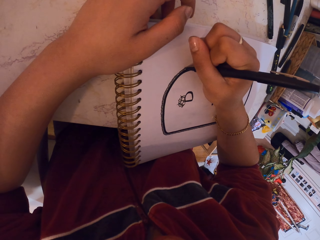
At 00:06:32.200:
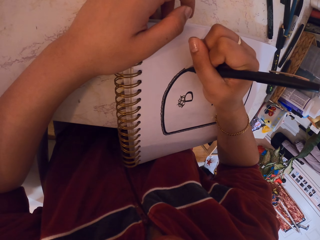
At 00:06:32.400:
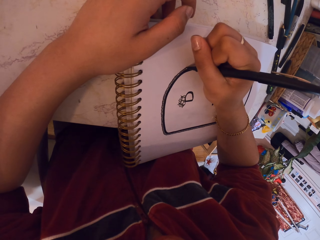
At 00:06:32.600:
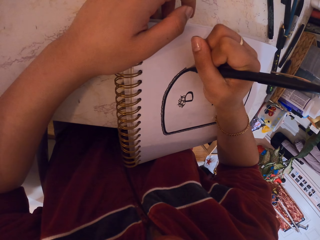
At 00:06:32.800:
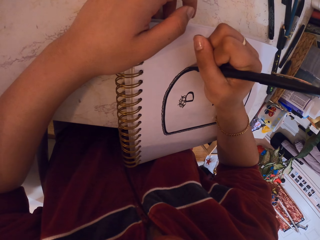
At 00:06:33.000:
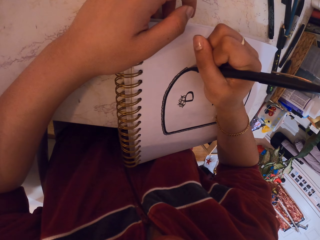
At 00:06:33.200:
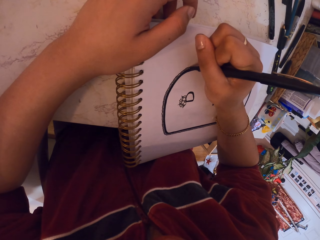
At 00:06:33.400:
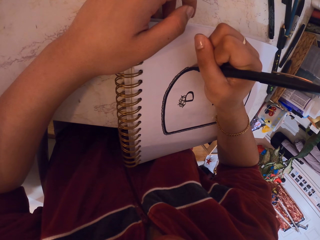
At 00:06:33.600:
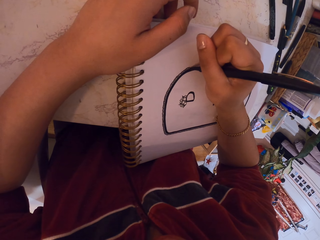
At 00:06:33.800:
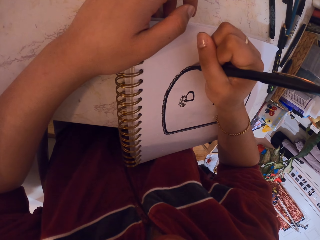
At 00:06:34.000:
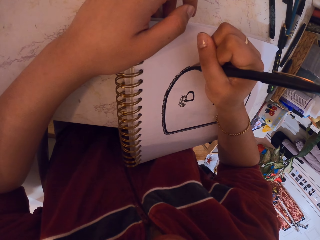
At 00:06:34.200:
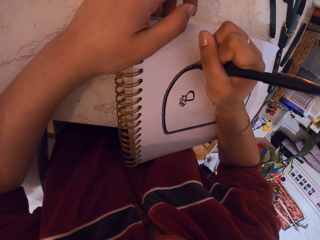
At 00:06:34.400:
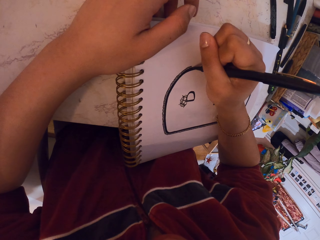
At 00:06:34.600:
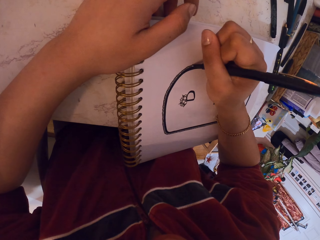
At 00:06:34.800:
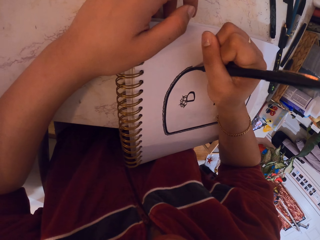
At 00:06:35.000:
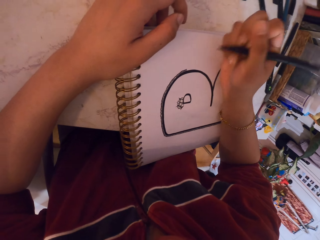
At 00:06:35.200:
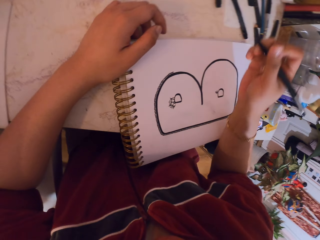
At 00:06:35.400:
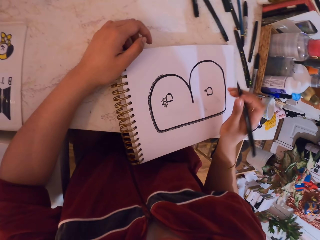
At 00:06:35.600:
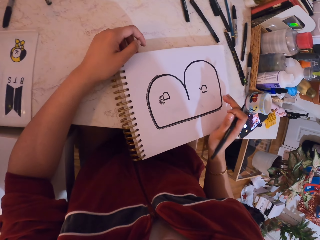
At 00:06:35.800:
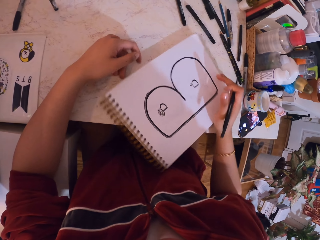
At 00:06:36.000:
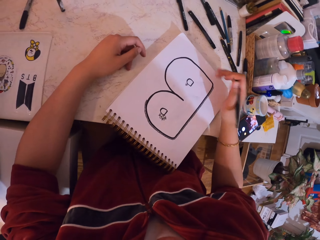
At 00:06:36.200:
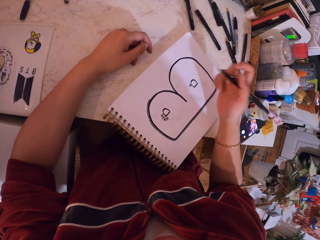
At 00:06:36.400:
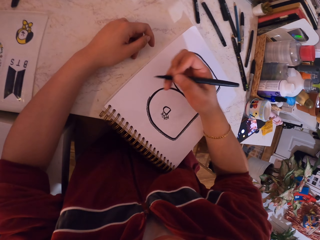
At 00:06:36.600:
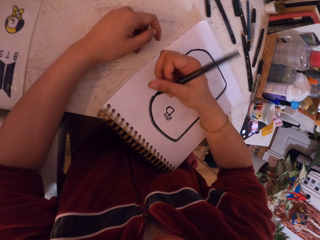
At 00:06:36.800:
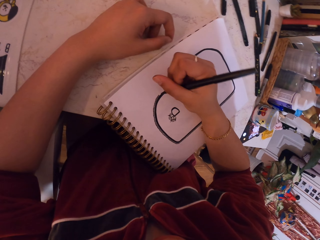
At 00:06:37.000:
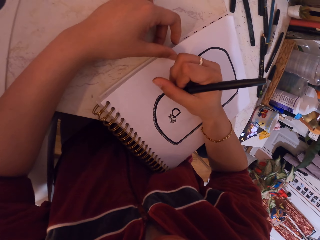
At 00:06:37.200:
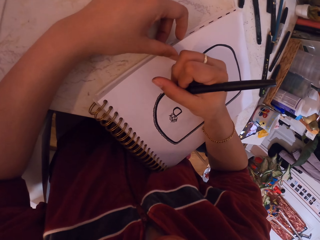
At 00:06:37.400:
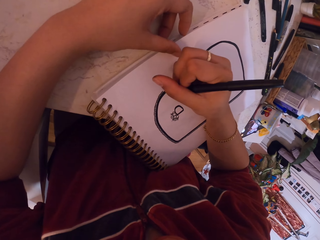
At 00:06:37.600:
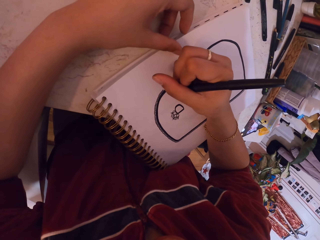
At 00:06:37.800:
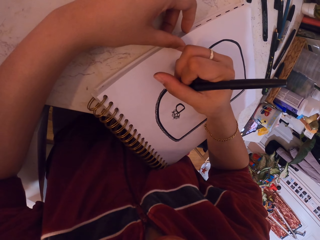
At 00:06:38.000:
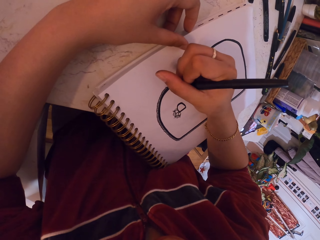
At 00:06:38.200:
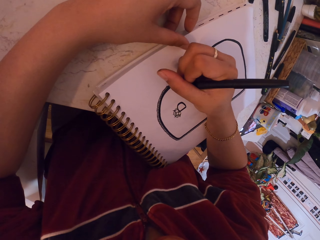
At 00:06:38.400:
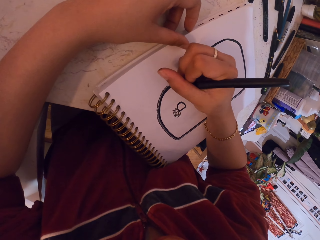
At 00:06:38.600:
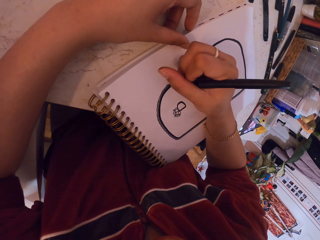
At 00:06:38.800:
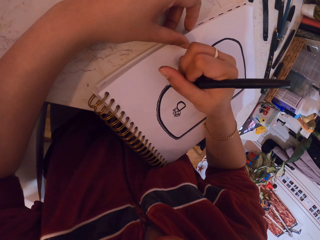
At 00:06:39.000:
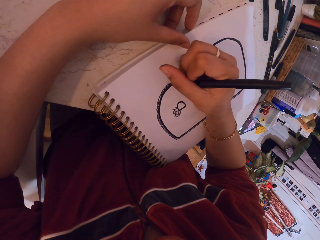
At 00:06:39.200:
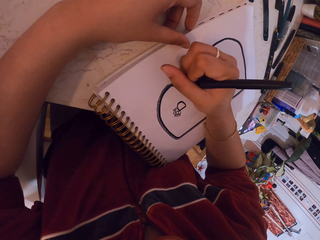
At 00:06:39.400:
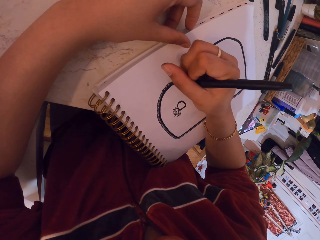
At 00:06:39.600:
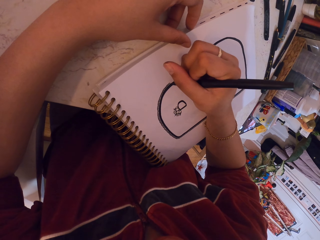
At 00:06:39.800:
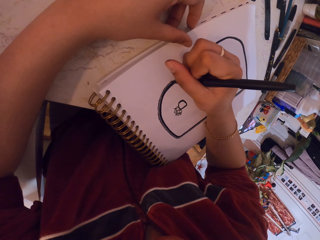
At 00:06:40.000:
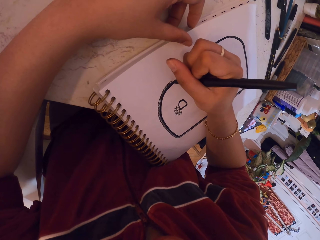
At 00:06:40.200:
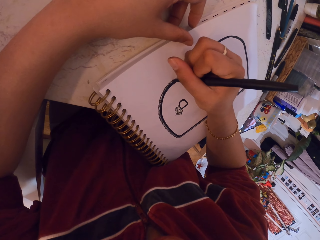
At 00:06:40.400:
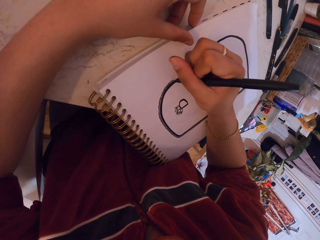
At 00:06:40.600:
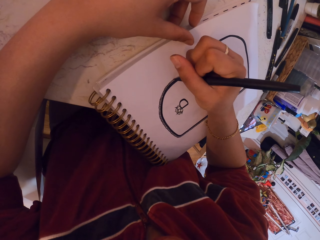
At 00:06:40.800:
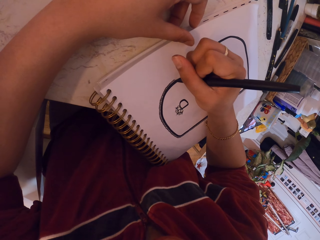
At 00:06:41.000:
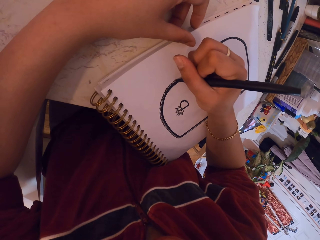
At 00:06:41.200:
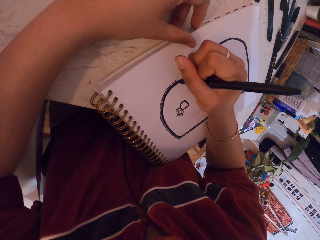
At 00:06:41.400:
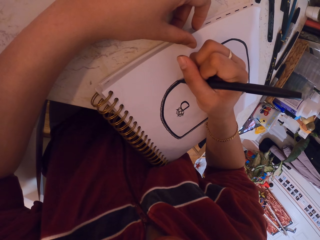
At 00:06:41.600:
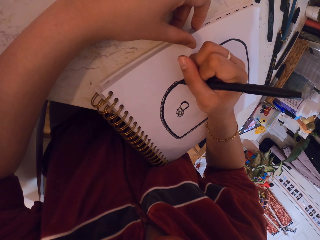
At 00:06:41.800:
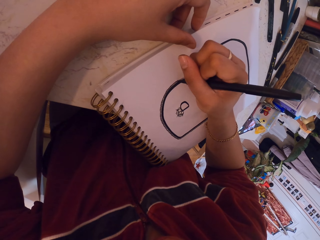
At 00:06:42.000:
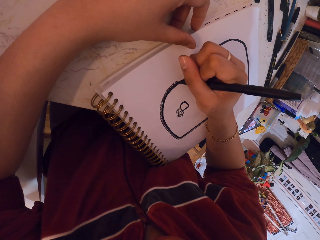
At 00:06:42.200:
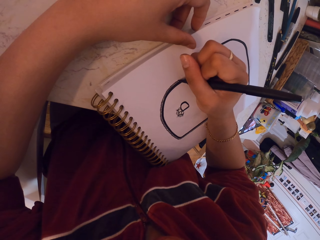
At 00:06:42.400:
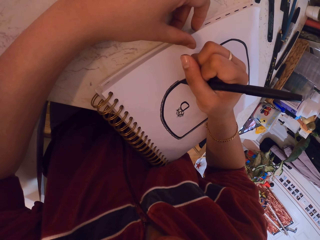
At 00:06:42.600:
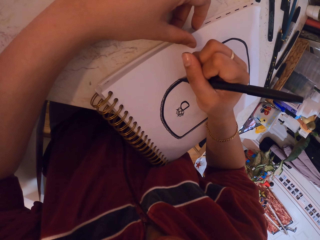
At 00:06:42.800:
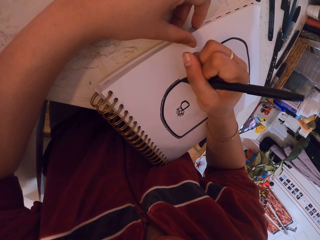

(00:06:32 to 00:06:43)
The camera wearer moves the book. They draw with the pen.

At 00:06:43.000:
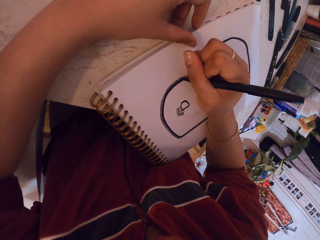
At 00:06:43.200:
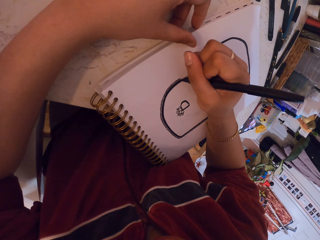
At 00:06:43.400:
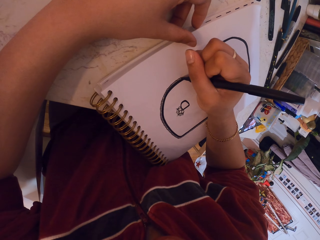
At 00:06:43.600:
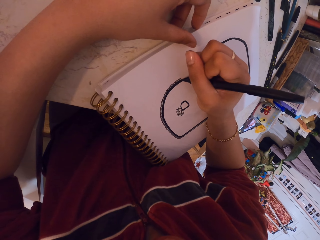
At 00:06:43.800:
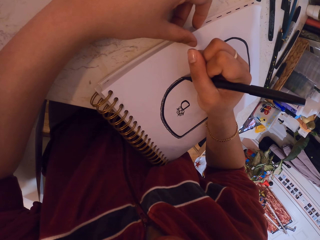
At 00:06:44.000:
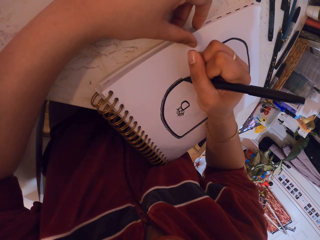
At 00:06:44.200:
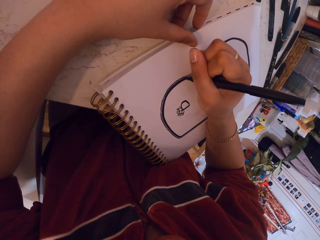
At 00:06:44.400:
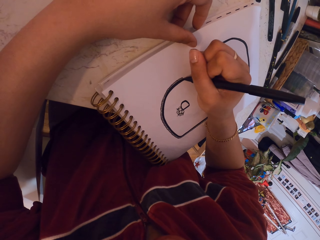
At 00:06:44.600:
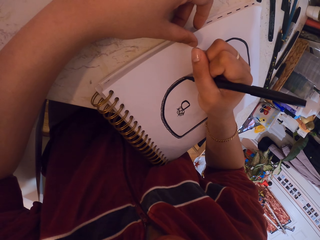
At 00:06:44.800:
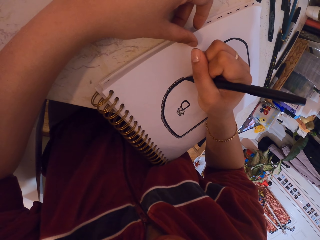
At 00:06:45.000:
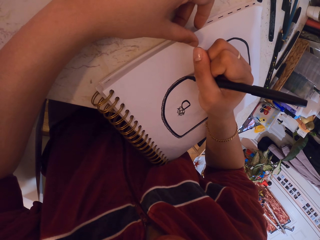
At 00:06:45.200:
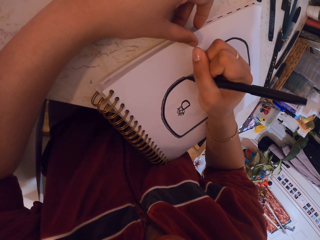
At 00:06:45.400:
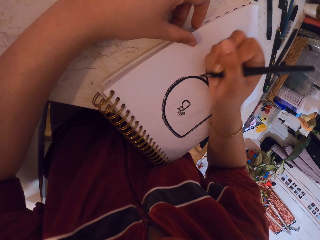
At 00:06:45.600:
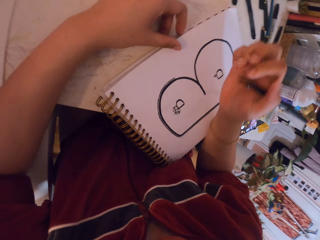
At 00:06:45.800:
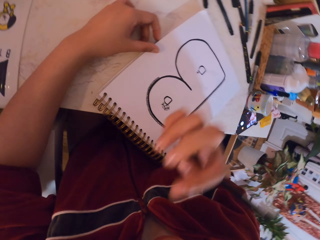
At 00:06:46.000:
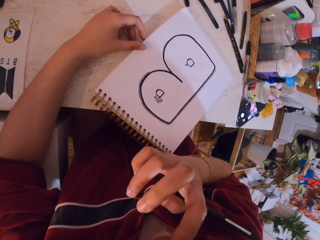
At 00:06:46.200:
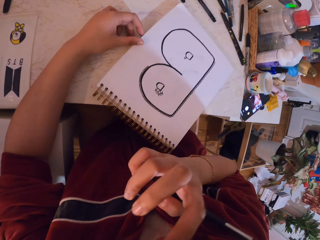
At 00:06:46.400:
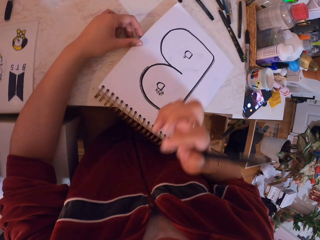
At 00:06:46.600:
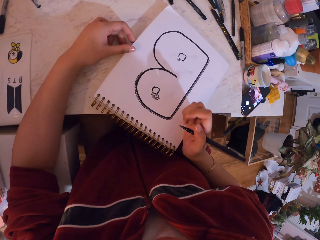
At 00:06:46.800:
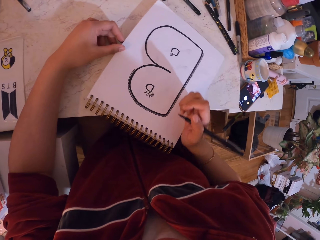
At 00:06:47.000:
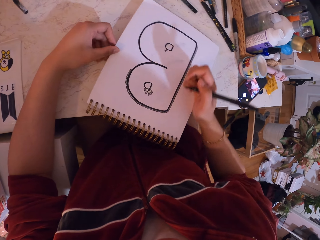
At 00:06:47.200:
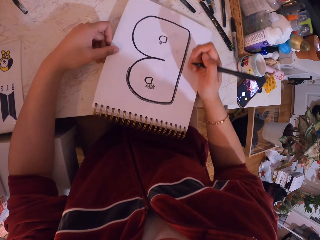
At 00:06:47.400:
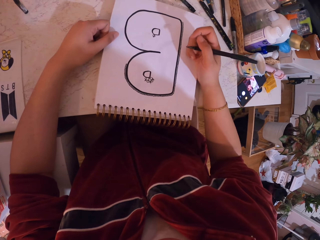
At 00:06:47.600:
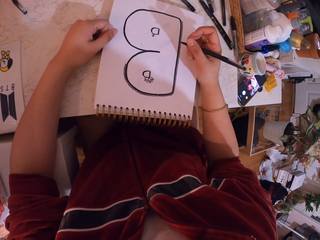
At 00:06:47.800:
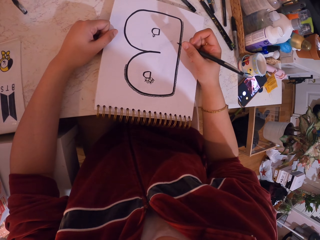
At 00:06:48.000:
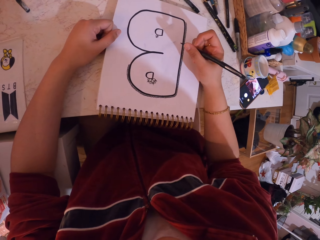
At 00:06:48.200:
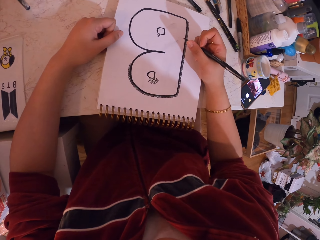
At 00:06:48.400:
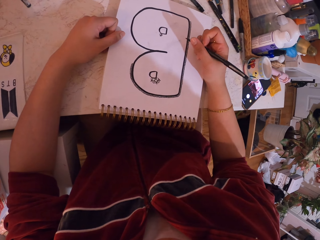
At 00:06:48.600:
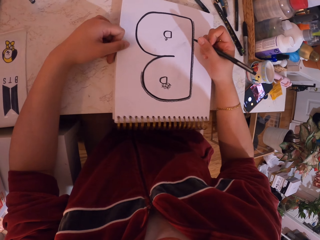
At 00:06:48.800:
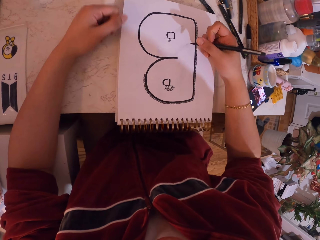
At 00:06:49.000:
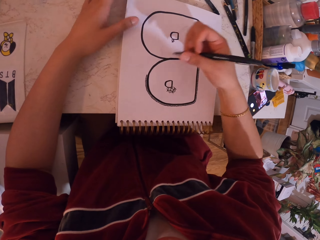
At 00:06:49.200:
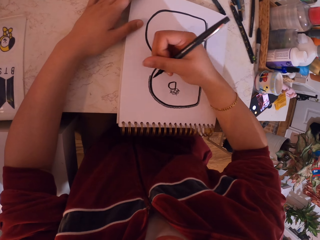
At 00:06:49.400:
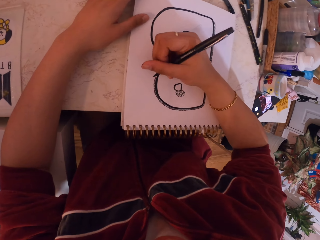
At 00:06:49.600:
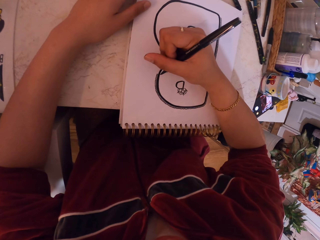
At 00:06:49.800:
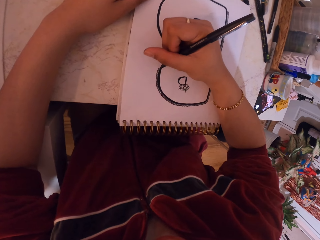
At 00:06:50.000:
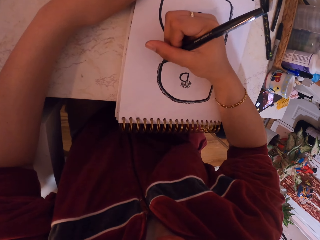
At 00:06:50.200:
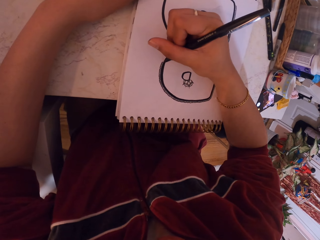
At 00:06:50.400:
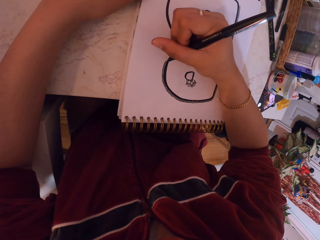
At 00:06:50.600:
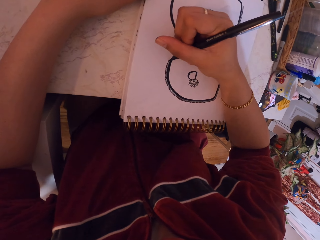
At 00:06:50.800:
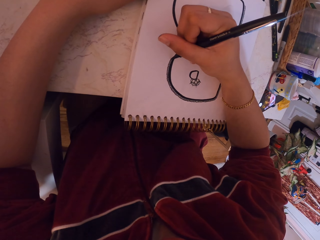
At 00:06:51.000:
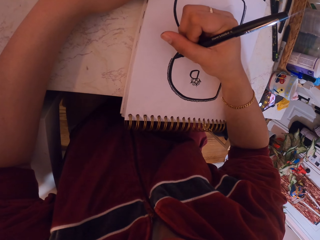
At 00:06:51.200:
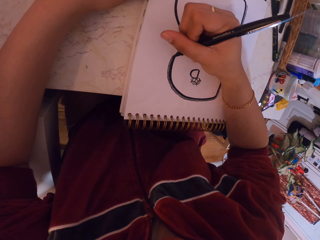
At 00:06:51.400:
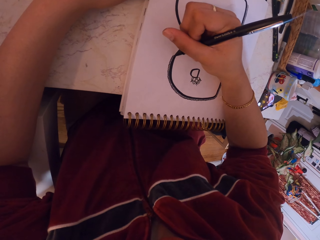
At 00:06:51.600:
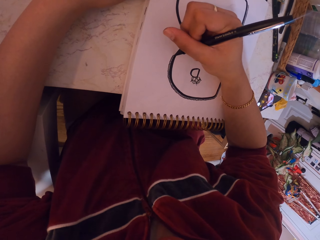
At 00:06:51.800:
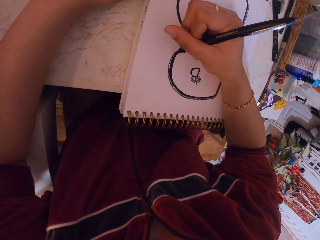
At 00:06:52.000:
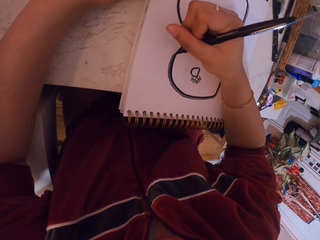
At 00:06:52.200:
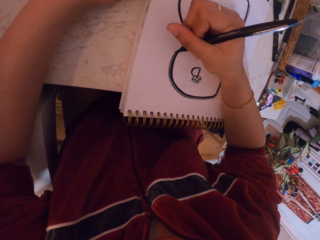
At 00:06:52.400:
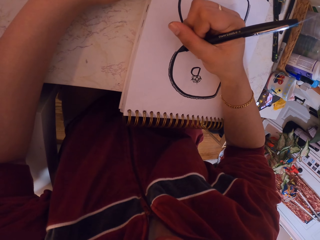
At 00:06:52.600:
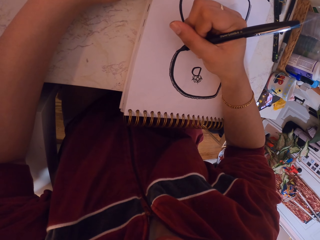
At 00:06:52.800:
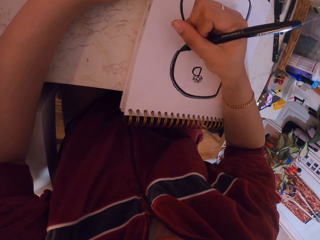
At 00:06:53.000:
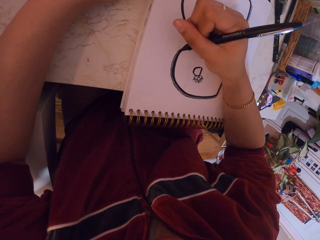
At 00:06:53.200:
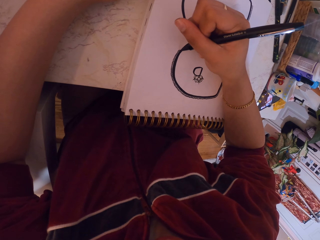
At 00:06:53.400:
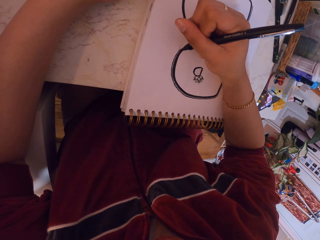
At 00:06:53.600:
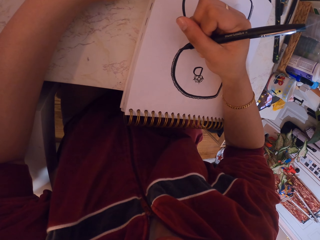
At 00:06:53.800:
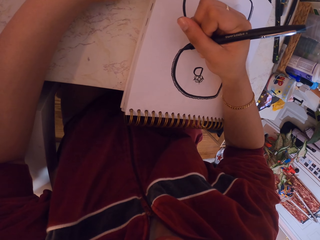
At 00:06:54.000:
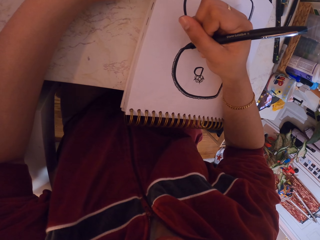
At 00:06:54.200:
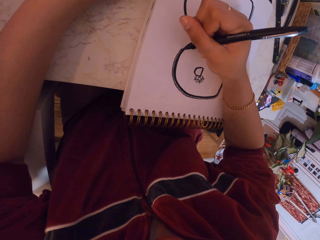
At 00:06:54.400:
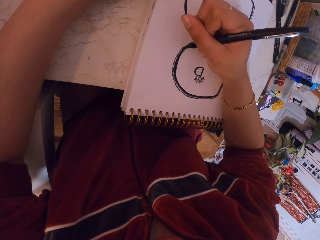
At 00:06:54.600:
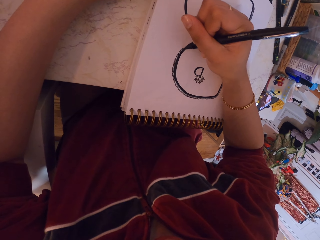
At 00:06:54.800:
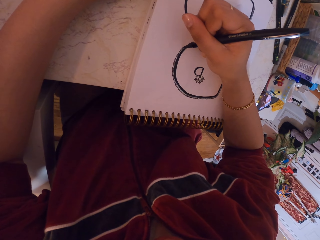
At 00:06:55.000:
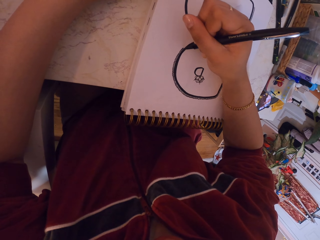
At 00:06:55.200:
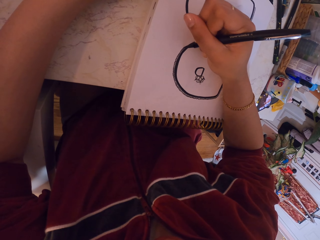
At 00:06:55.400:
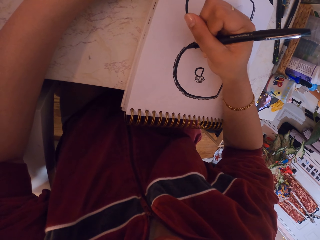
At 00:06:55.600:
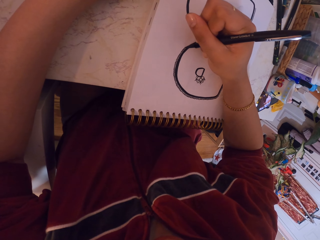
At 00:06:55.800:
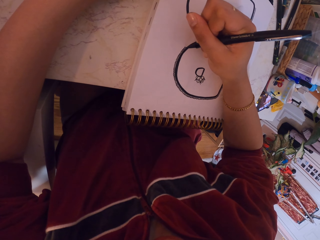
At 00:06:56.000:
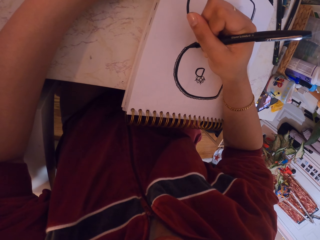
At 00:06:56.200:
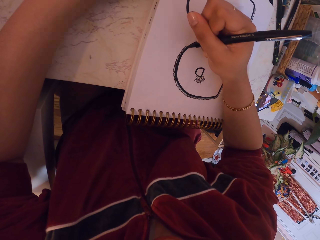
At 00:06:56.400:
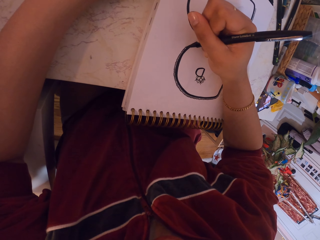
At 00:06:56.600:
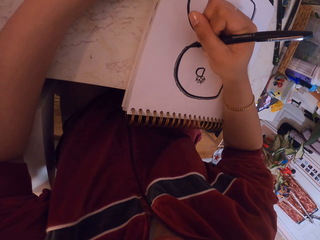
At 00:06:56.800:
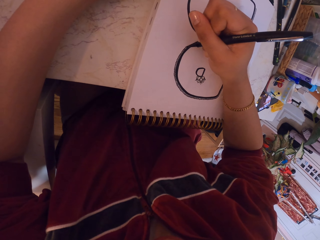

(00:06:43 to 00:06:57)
The camera wearer touches the face. They move the book. They look at the book. They draw with the pen.
